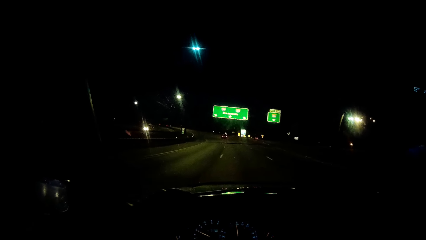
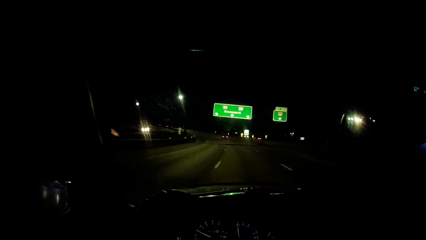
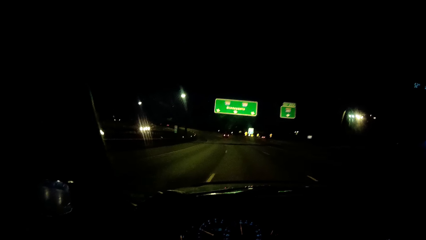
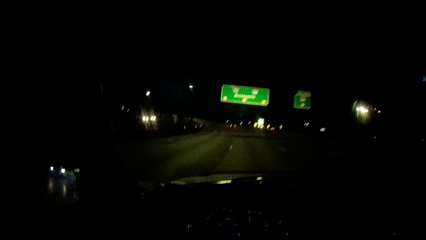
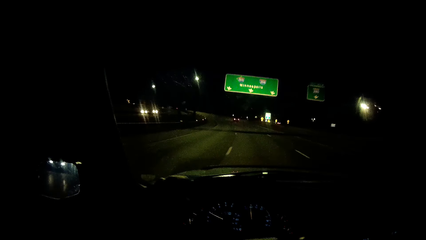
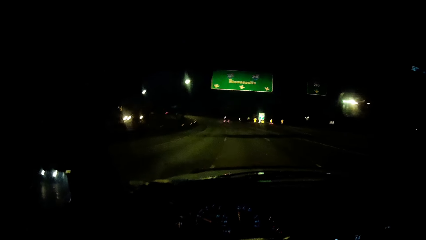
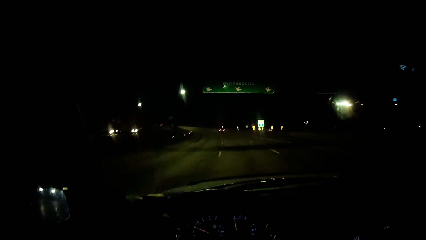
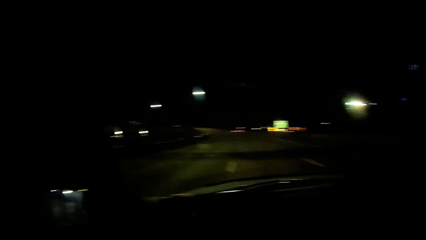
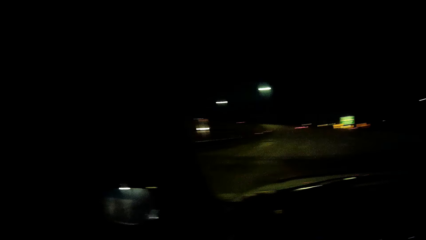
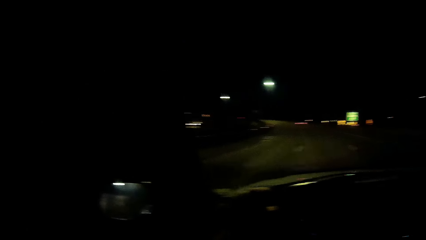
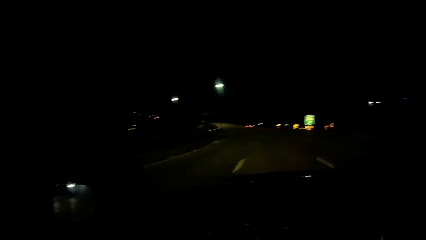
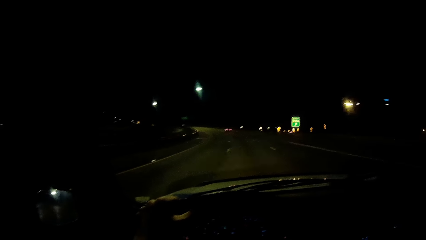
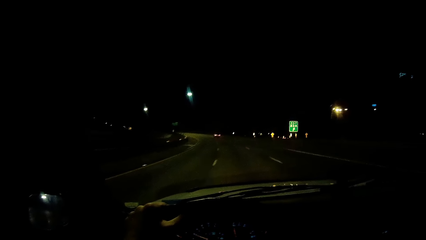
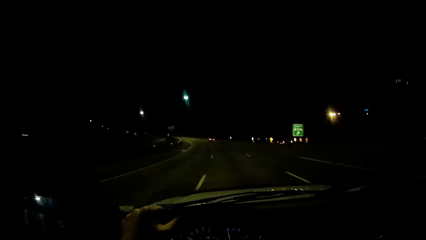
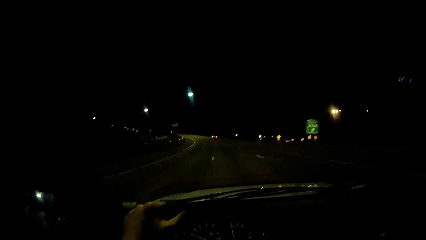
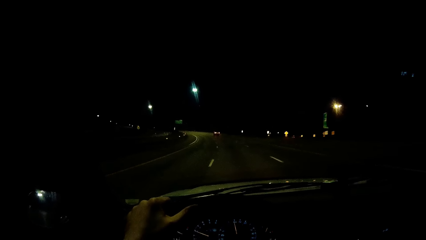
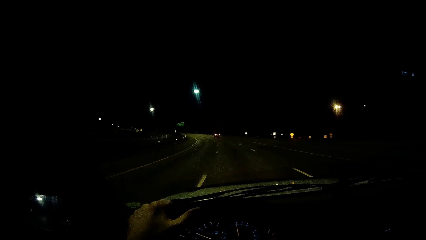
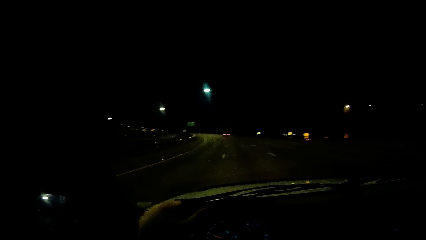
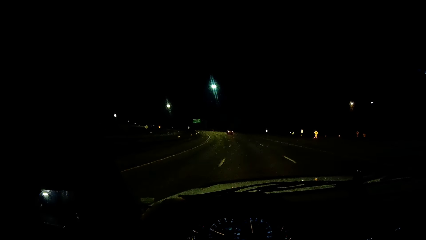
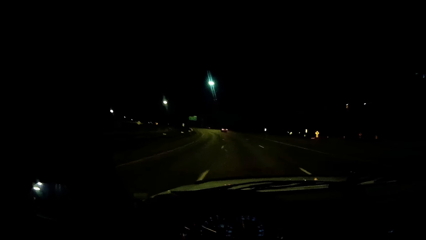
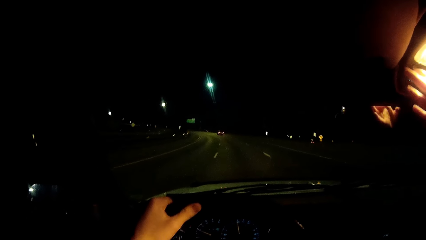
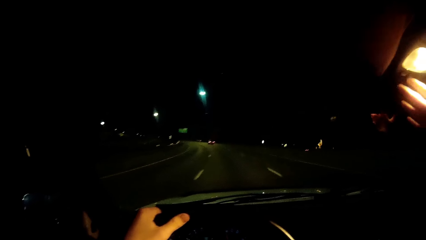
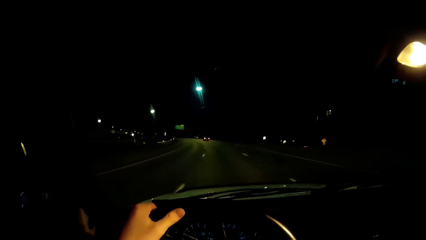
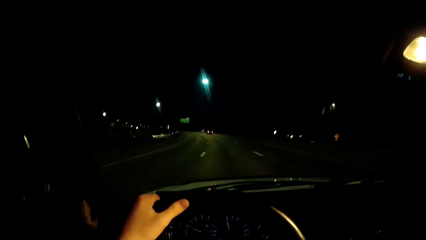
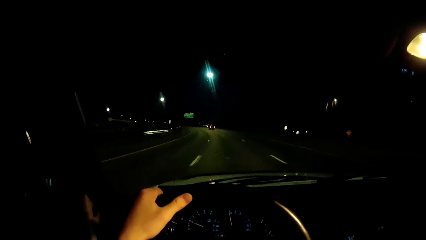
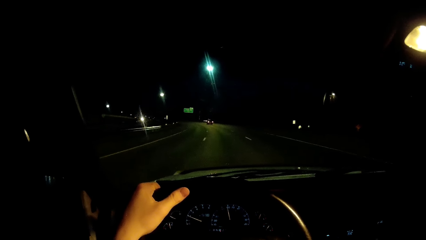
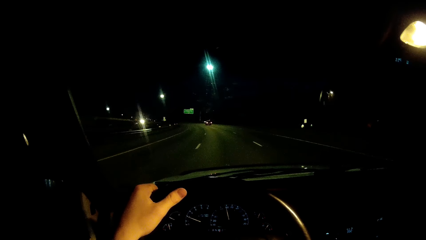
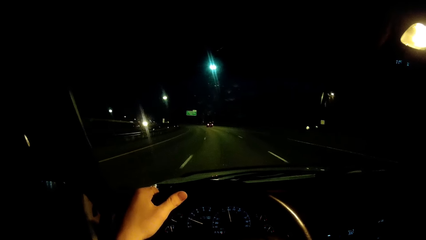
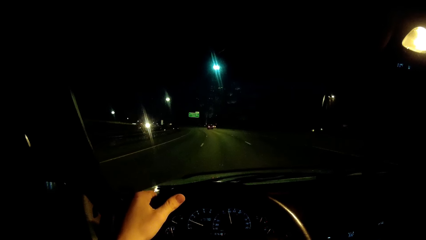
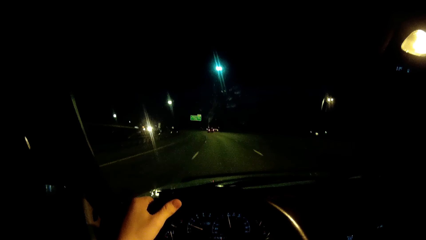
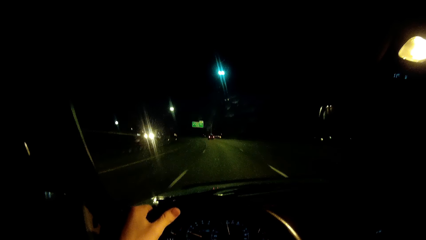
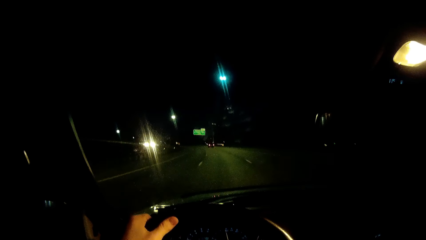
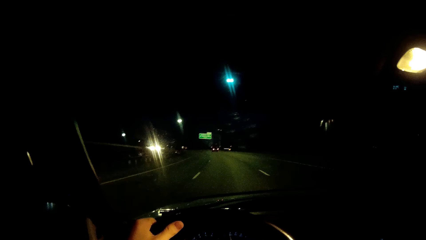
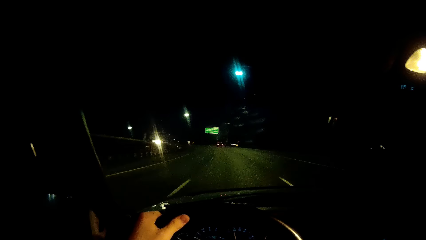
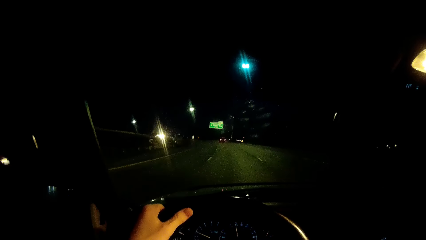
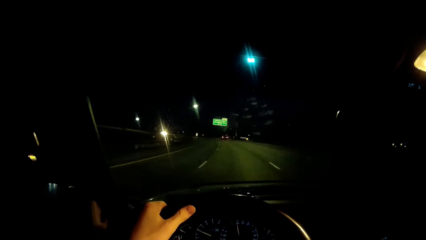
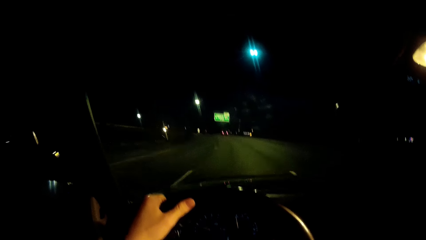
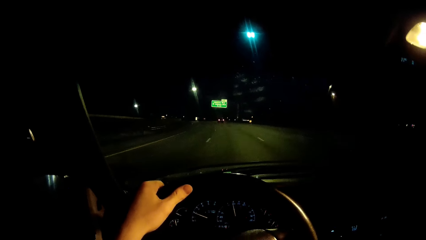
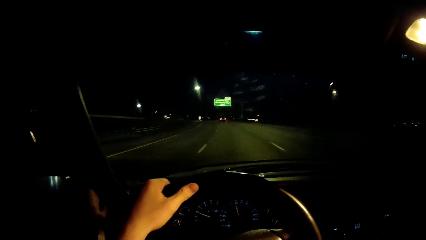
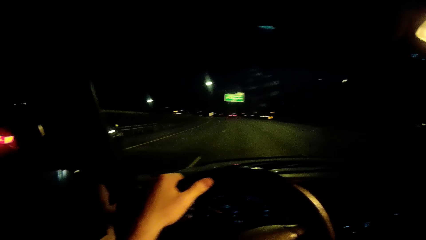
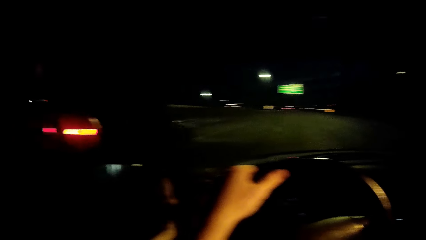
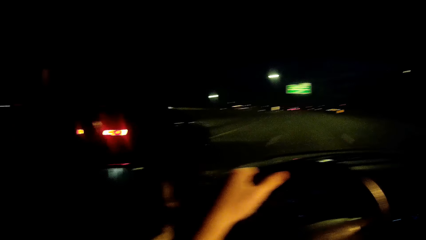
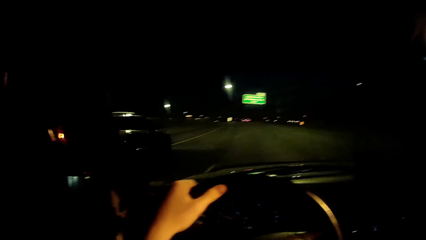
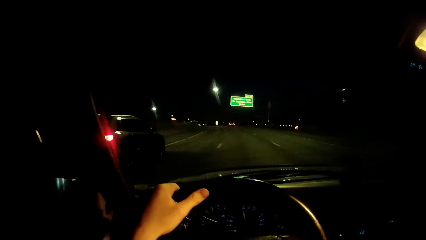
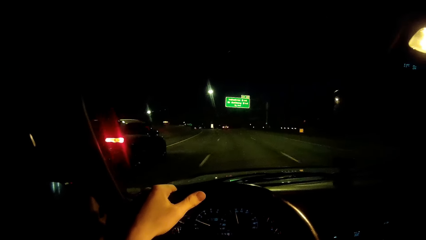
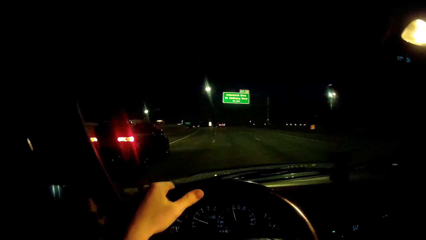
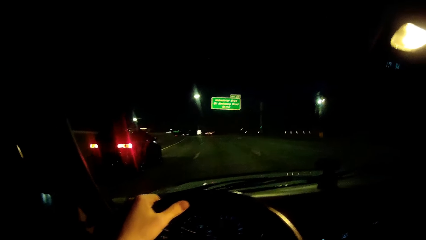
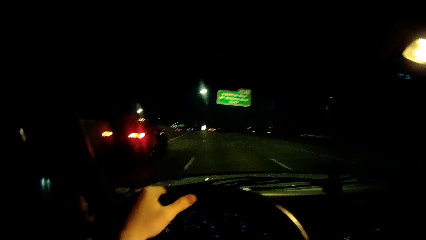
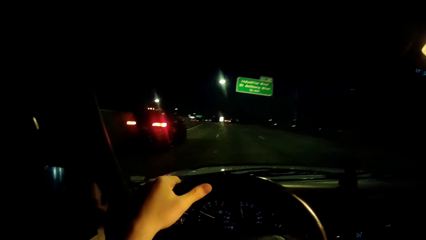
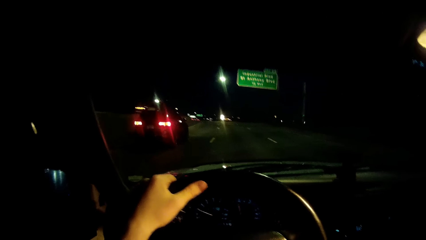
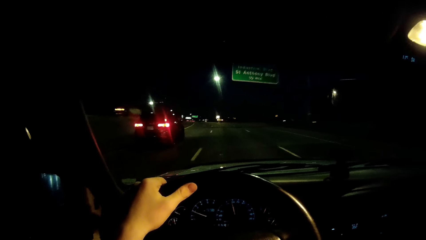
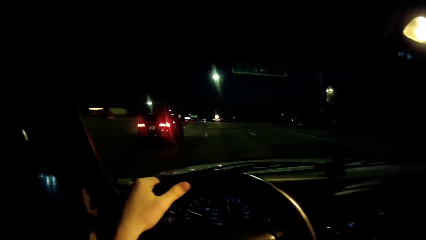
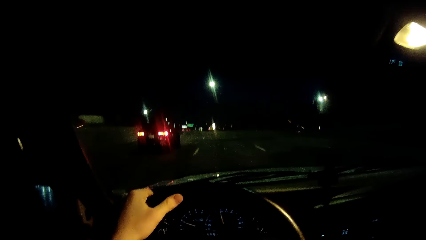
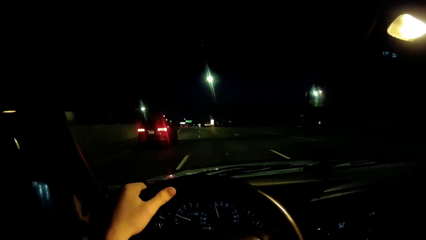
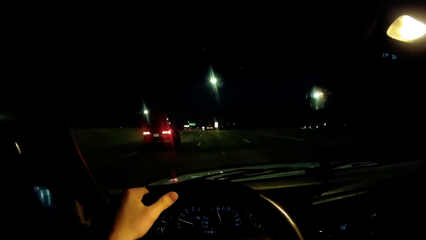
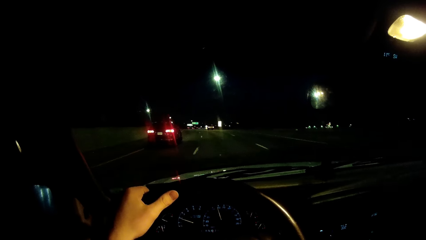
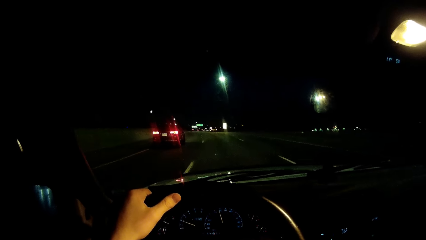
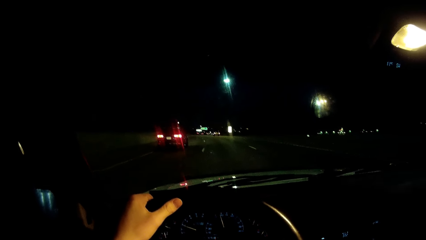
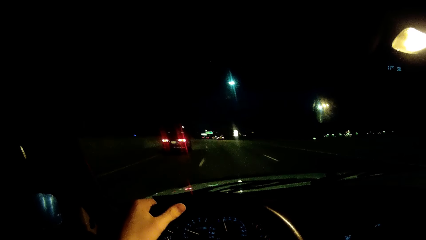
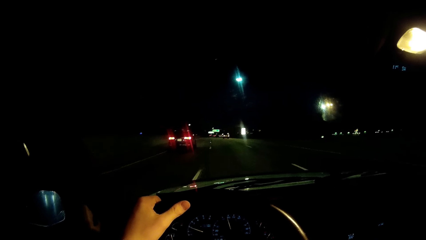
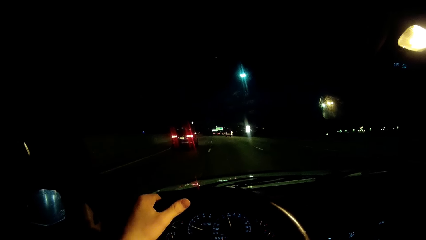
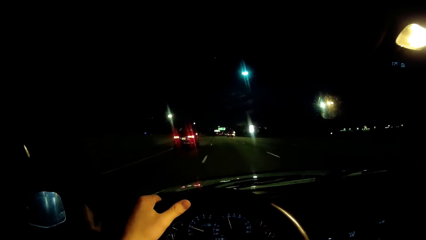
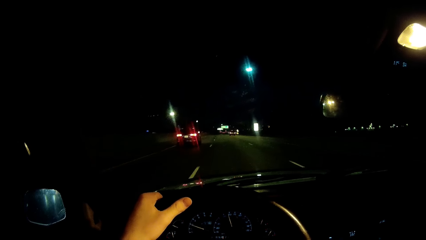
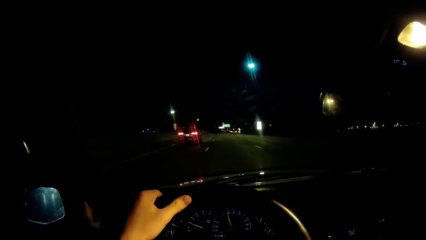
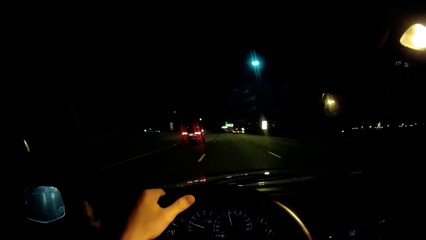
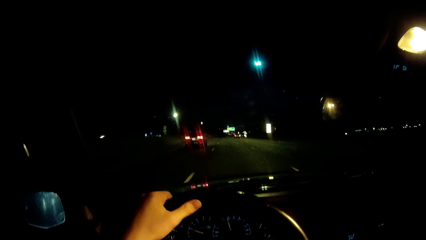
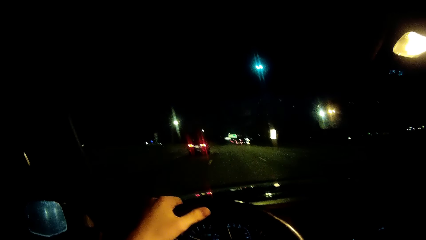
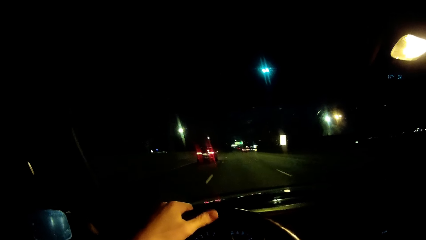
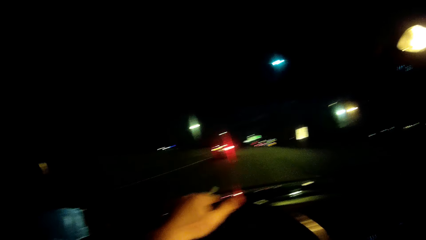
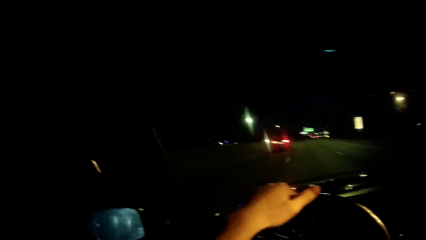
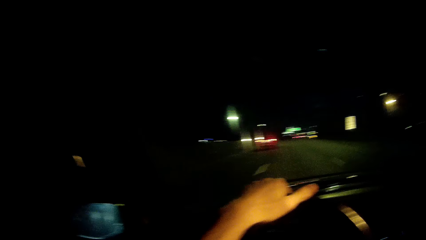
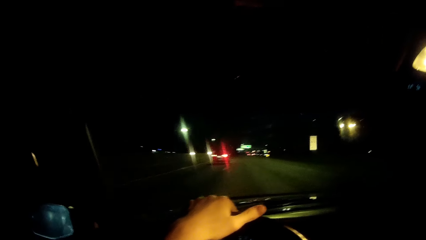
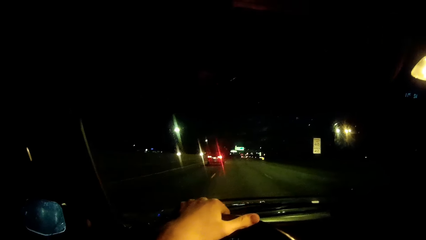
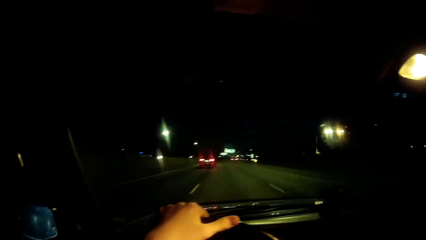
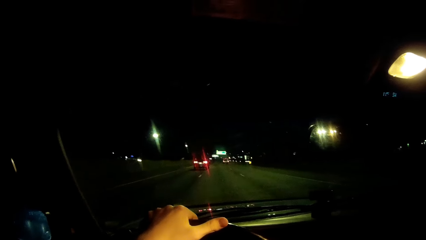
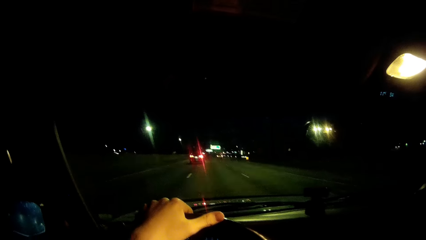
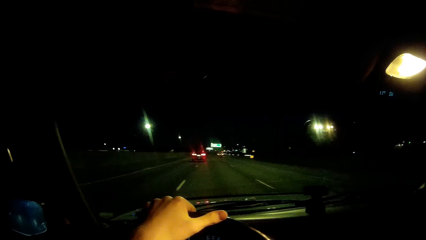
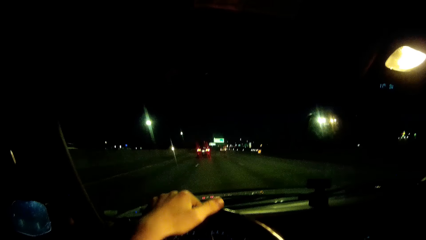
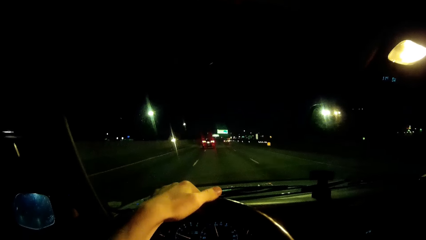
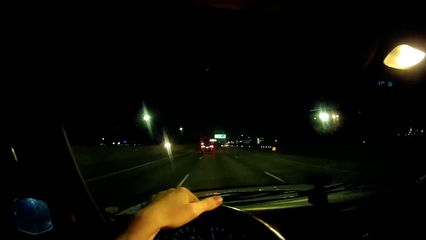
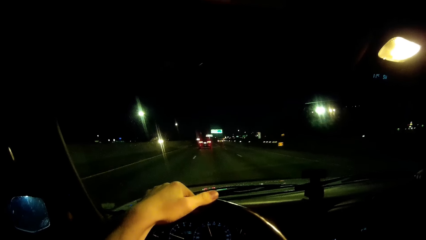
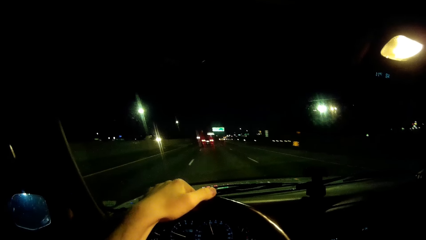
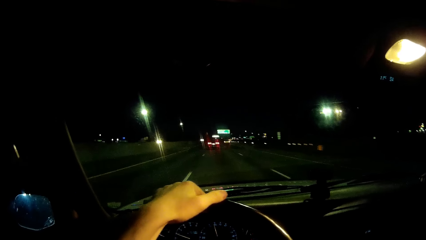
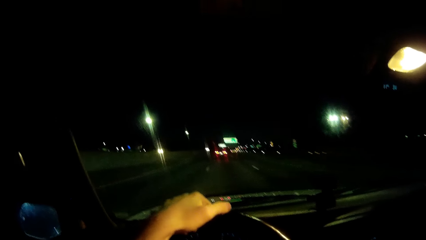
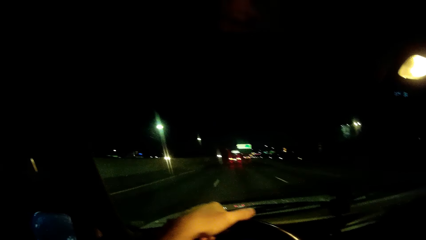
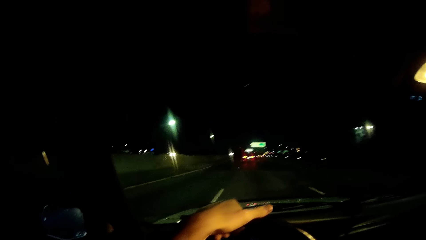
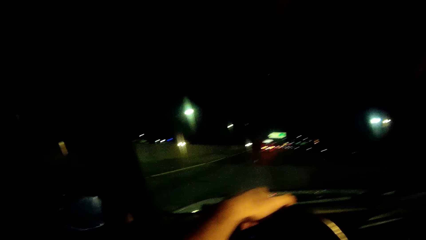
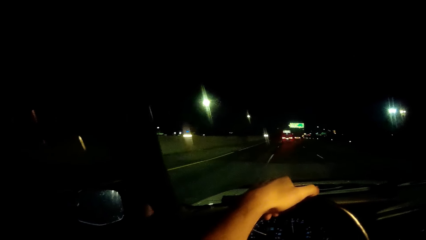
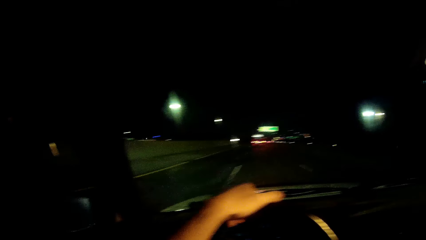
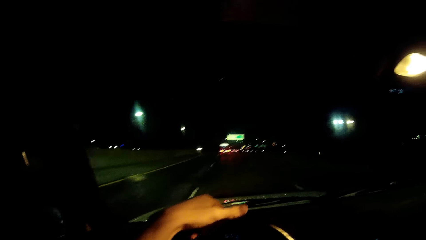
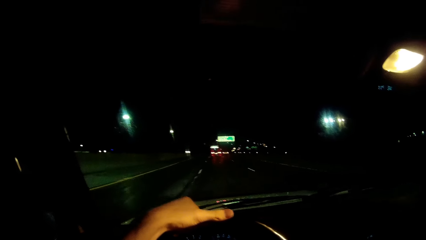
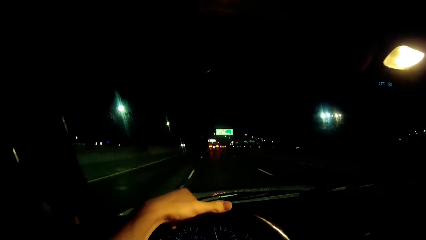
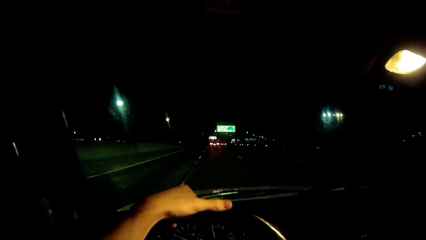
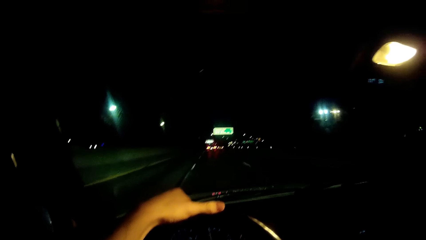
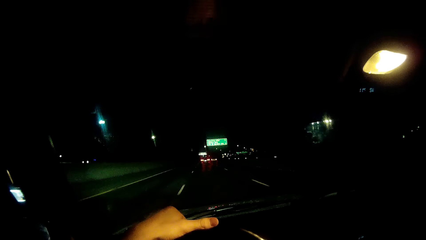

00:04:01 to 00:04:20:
The camera wearer switches on the car courtesy LED light with his right hand. He drives past another car. He puts the right hand on the steering wheel.
